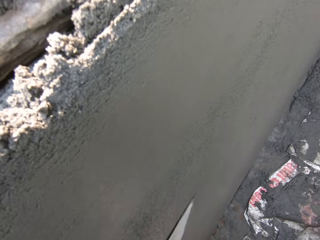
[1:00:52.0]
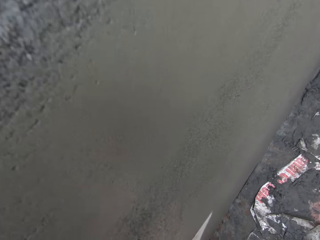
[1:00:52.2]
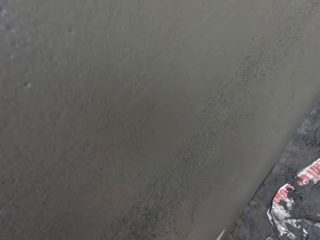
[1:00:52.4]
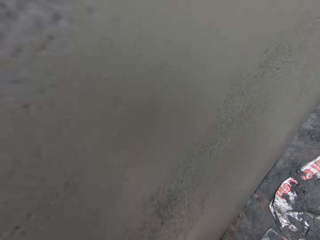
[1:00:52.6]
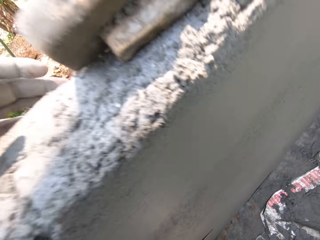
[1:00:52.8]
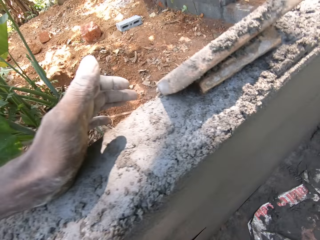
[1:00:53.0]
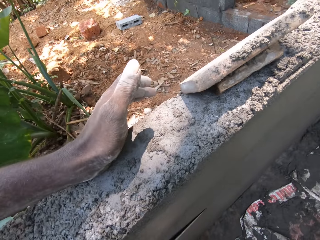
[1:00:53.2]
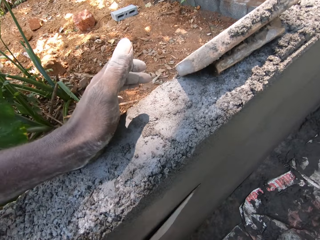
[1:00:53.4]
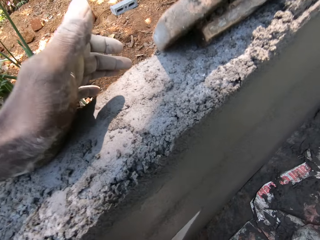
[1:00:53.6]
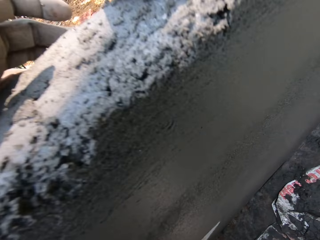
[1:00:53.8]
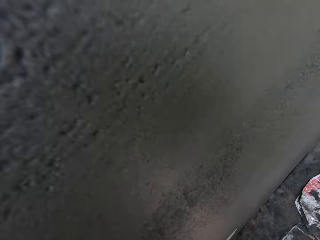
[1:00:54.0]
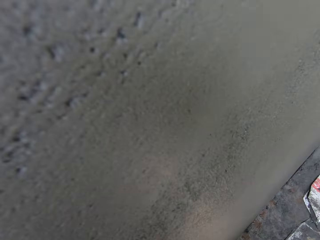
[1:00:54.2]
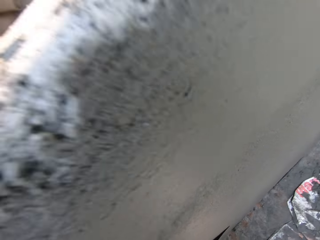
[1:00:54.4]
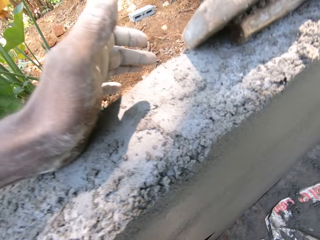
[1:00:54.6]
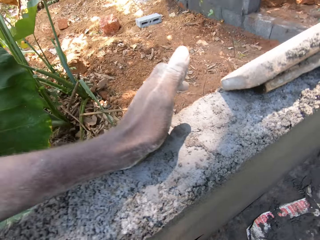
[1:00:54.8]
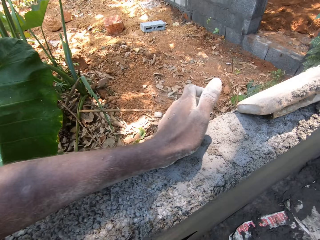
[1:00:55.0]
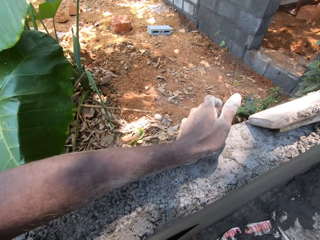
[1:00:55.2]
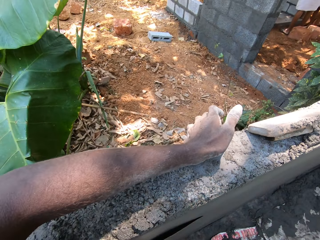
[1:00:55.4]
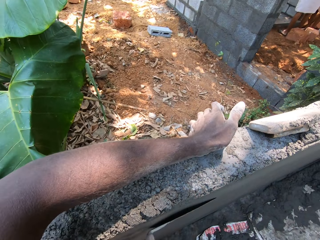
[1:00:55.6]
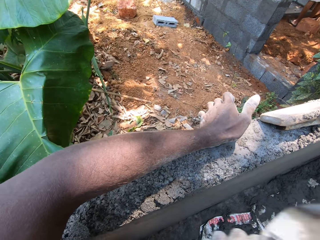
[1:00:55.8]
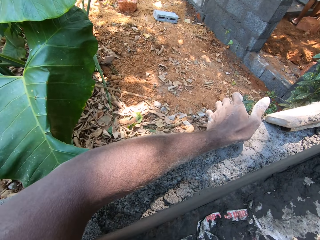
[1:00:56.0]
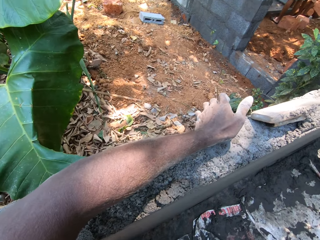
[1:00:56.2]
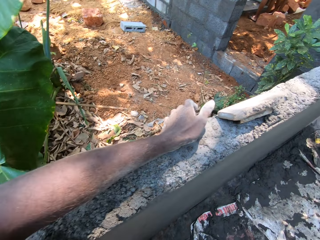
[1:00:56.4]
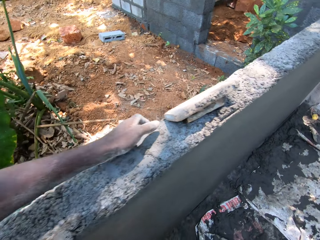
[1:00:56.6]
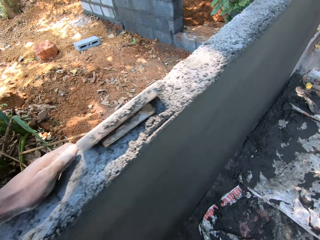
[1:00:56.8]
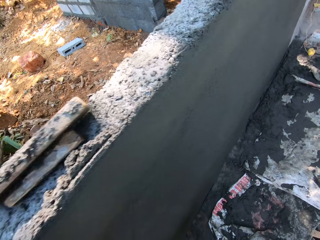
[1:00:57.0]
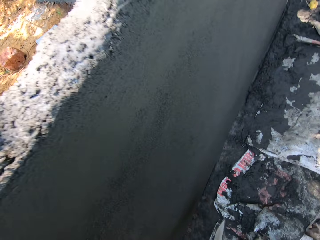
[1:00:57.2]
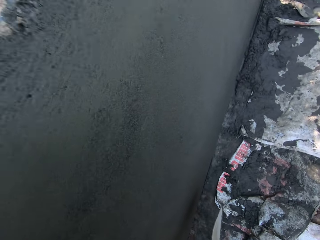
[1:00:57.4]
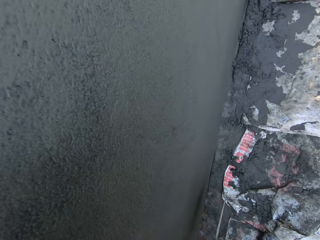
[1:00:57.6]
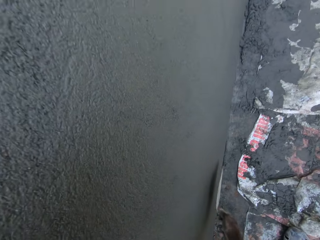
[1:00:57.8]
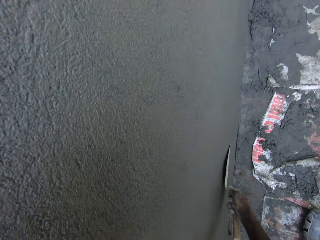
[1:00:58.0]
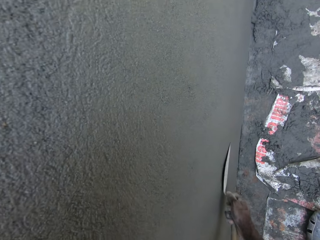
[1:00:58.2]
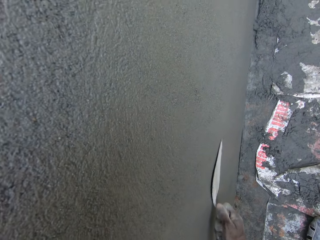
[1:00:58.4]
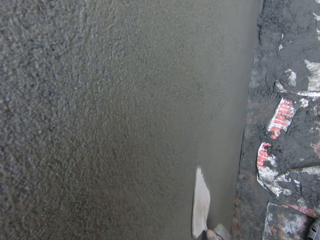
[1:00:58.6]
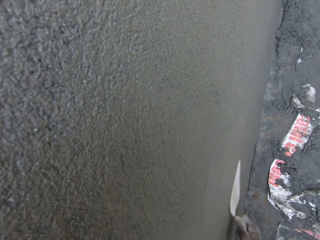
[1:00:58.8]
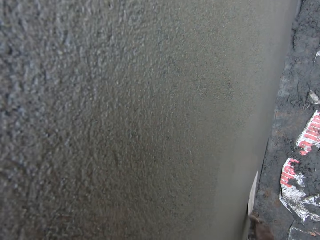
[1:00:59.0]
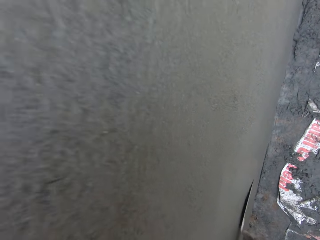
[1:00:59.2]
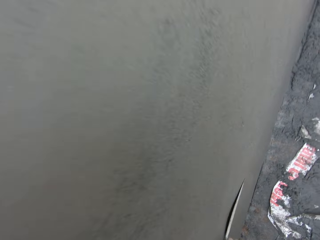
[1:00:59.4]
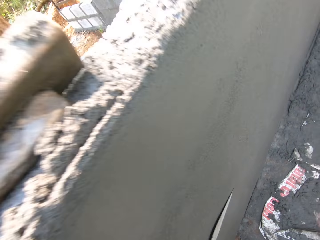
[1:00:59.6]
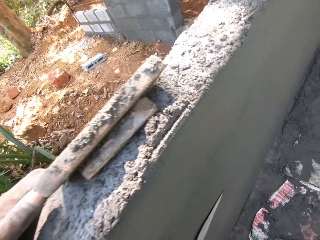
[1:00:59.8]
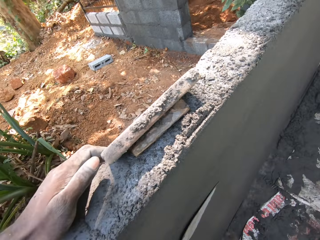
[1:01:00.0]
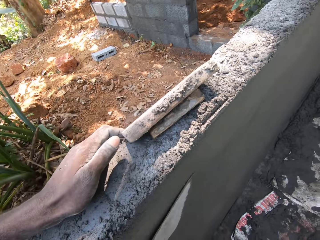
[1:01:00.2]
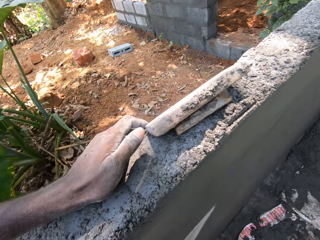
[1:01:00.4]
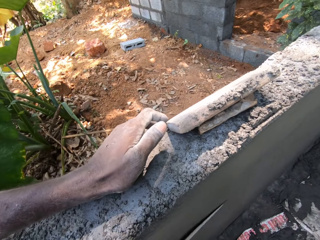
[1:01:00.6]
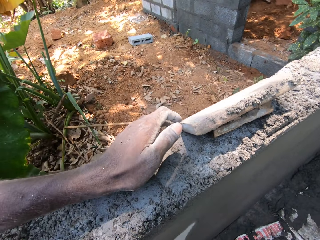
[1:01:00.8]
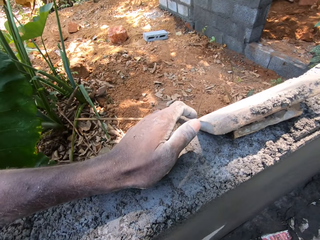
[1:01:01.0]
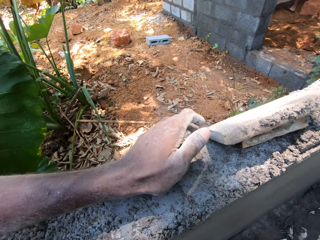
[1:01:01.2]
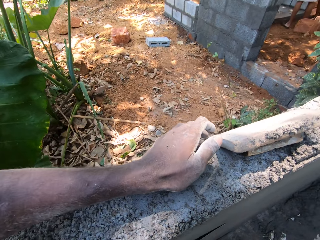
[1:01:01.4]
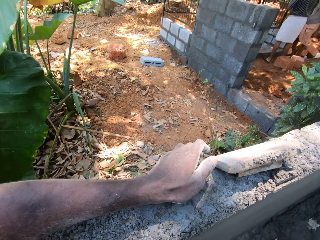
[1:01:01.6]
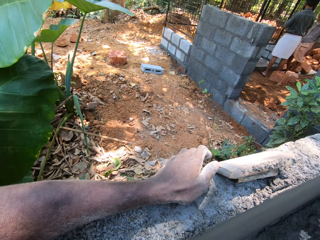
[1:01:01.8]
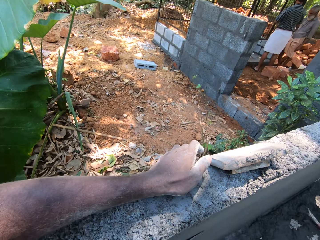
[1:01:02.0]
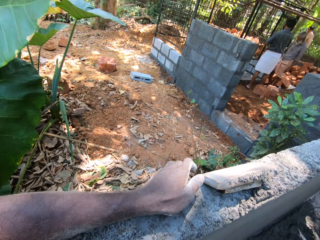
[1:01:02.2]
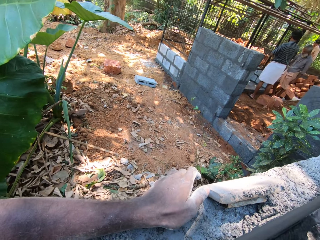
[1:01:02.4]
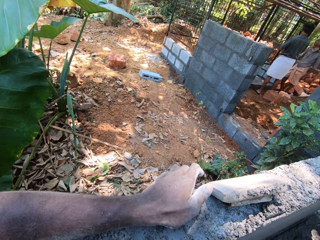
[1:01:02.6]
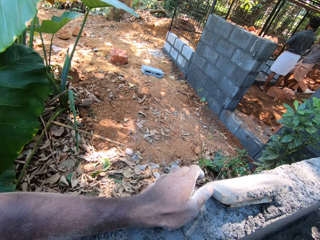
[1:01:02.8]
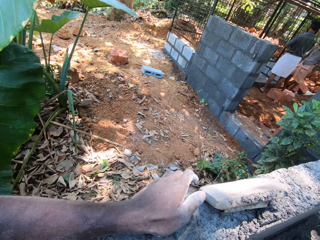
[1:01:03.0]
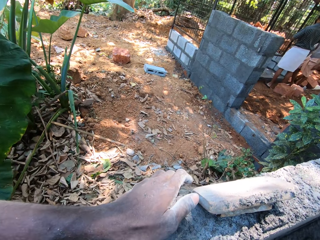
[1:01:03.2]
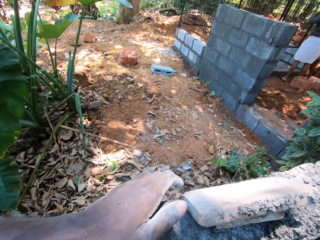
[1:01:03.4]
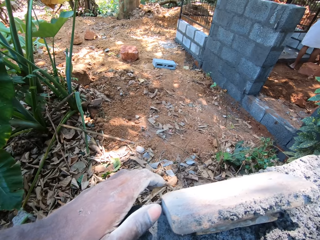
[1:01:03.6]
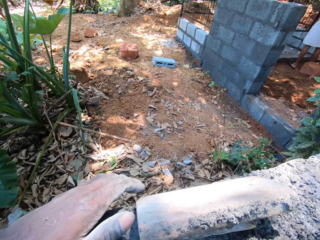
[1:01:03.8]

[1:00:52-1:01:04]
The camera wearer rubs the wall with the hand trowel in his right hand.

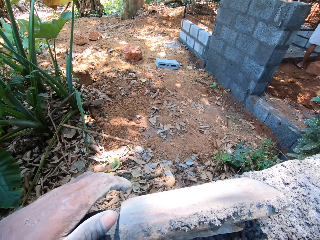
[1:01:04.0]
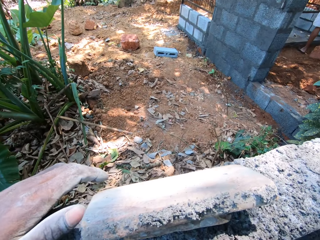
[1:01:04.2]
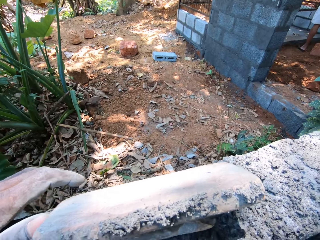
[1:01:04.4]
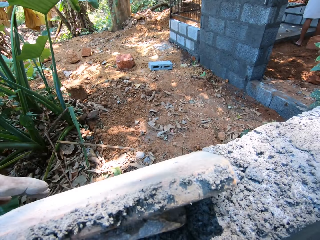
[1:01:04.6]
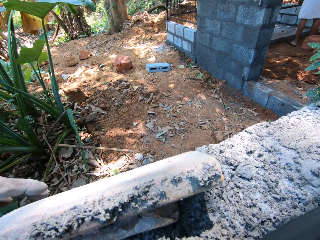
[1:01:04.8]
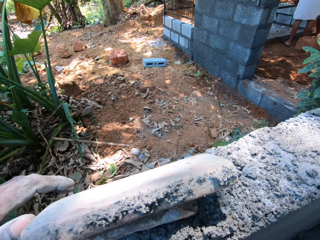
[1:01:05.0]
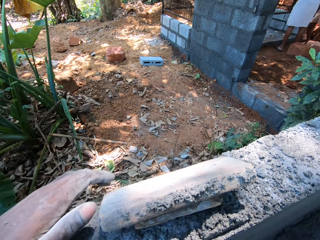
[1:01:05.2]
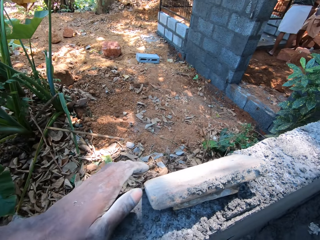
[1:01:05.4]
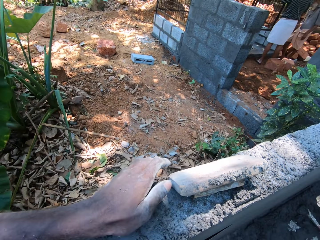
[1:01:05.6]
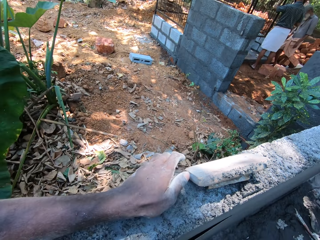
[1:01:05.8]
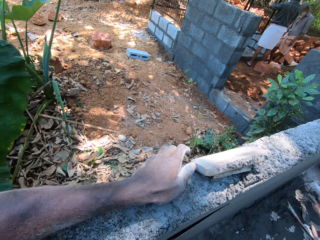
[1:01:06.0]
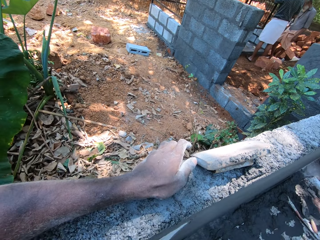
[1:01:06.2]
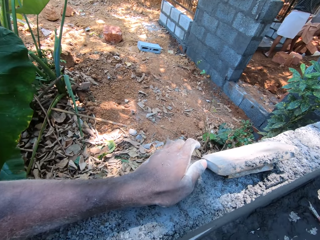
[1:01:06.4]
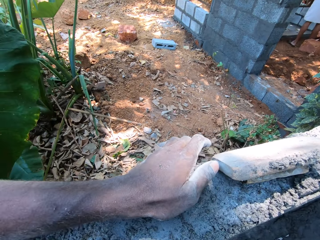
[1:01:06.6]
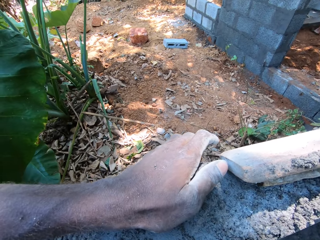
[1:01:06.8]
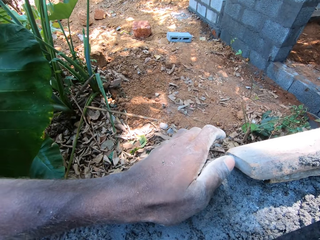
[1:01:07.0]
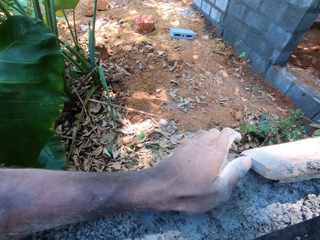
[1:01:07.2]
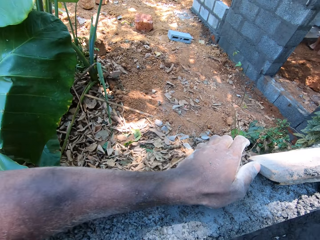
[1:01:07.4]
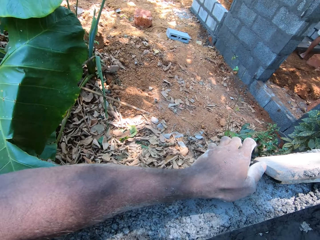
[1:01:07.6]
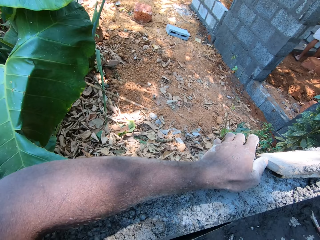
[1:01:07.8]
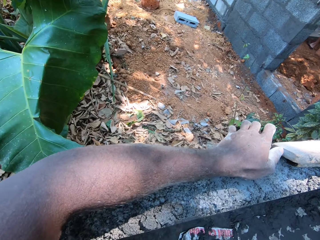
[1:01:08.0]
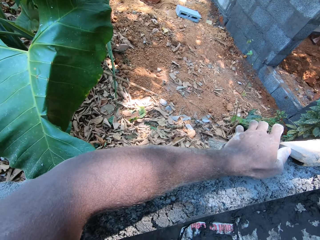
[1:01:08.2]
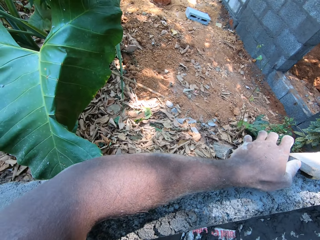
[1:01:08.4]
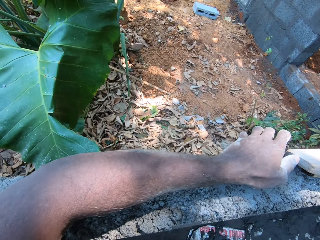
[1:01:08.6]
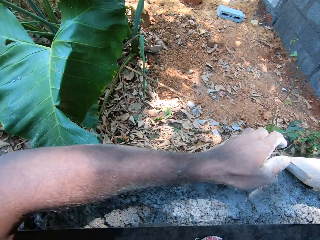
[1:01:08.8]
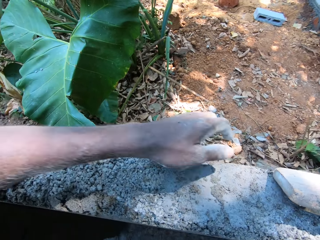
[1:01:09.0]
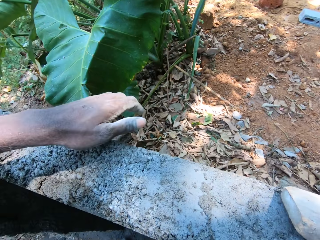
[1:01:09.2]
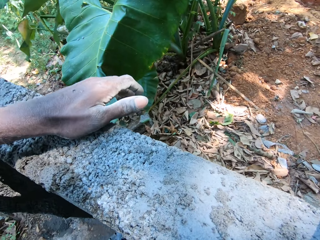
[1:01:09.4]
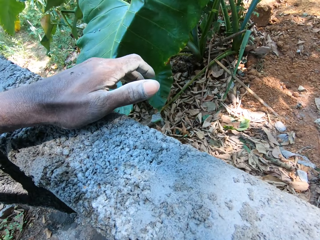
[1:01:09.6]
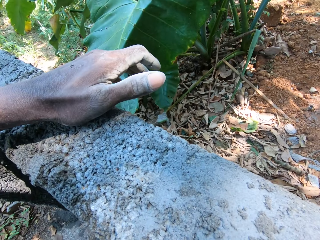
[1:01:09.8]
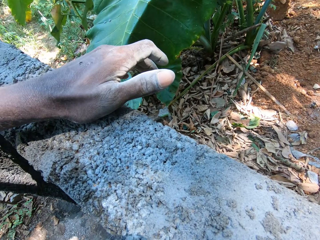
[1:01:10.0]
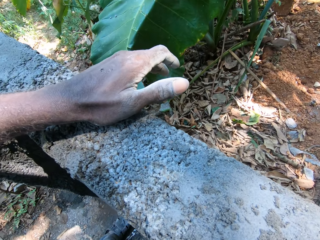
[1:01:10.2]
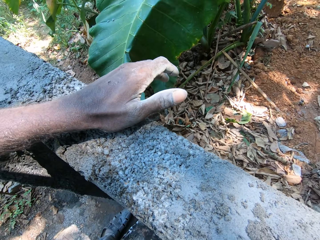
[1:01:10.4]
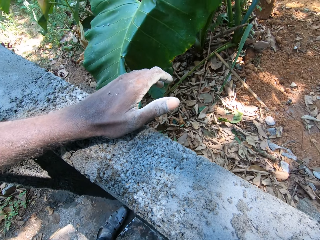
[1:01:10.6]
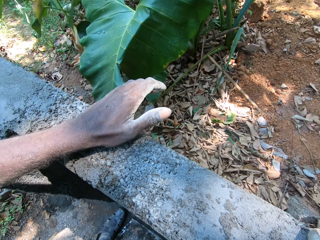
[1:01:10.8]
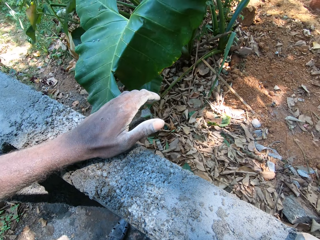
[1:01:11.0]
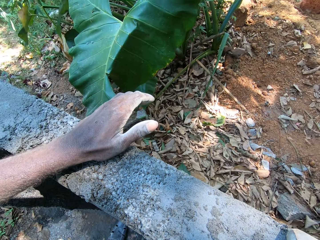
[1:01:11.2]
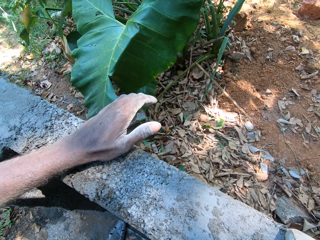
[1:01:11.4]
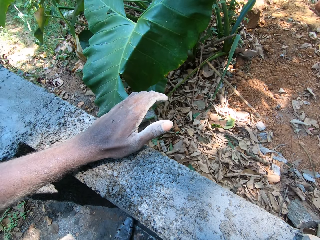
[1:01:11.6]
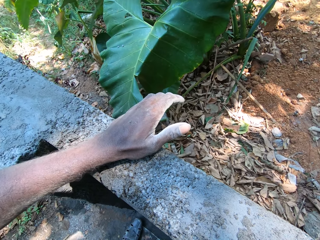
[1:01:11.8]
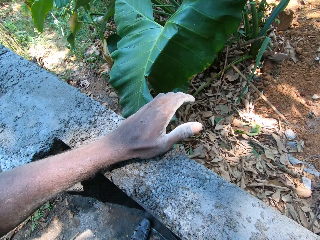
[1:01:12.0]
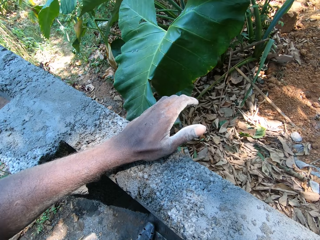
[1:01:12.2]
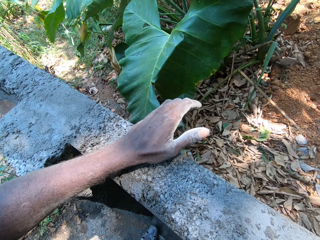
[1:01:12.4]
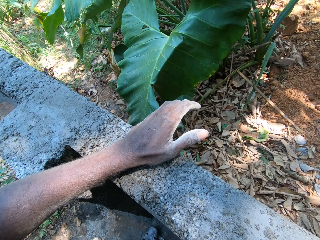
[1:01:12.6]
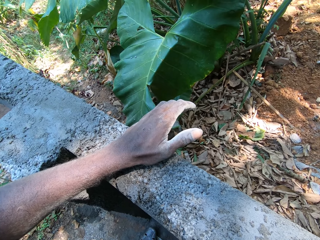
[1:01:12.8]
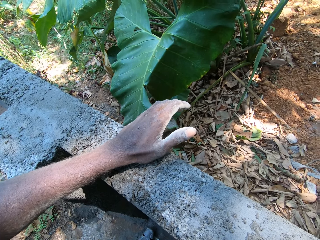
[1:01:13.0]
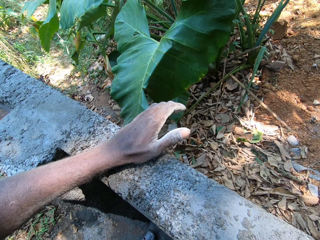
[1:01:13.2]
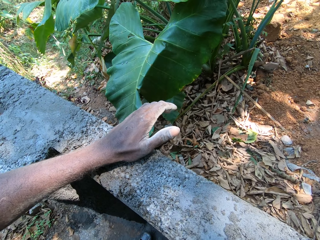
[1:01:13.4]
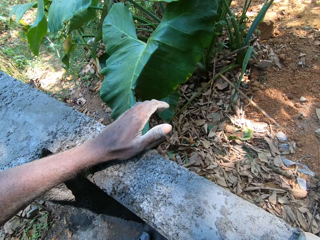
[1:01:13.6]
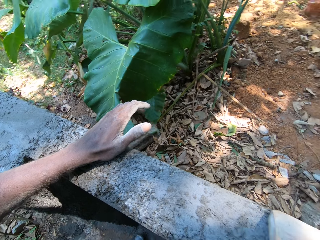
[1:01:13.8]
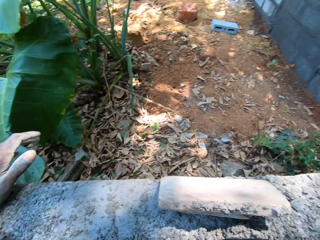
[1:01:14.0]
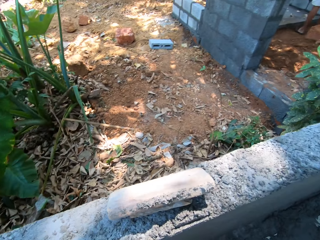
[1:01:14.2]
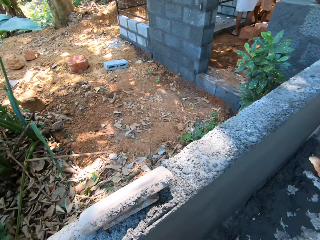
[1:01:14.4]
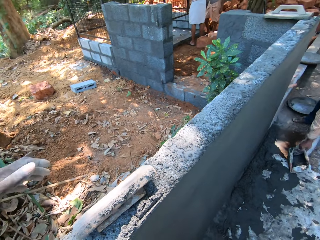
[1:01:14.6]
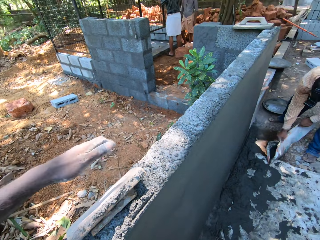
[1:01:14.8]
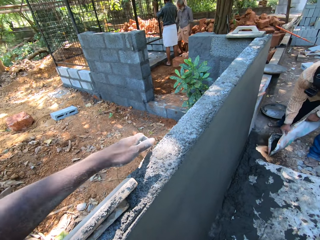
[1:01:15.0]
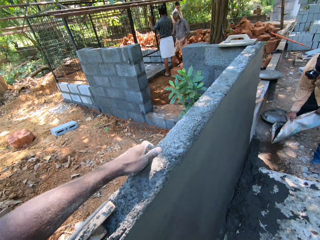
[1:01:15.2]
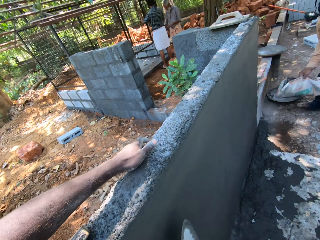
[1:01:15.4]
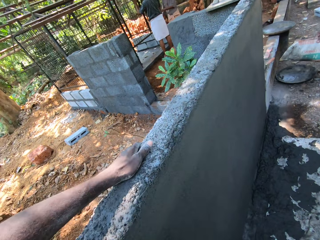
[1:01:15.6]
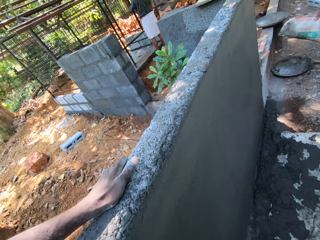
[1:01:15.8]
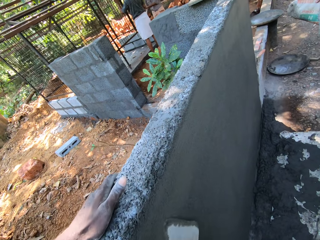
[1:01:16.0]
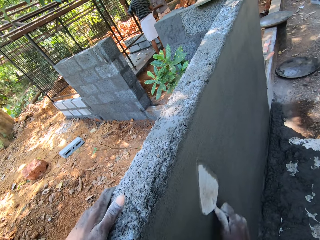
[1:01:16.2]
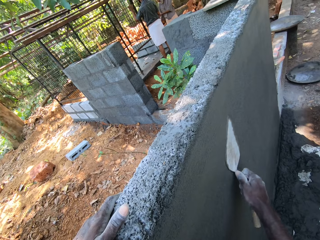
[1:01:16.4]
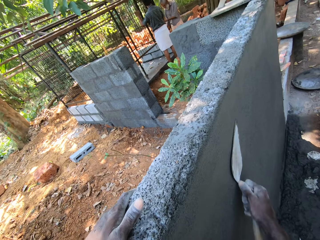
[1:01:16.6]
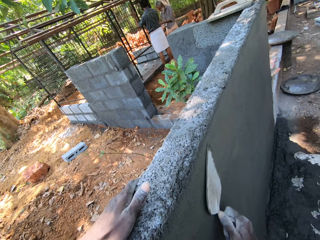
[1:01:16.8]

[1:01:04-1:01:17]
The man lifts a sack up with both hands from the floor. The camera wearer places his left hand on the wall. Another man interacts with the woman. The camera wearer rubs the wall with the hand trowel in his right hand.
